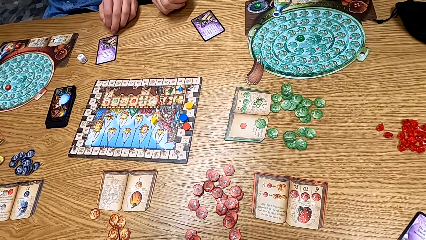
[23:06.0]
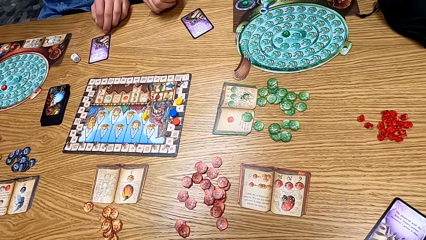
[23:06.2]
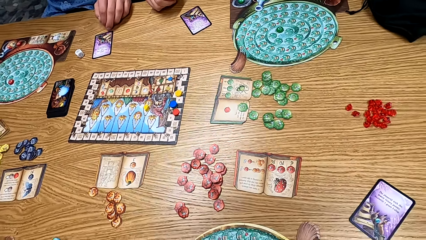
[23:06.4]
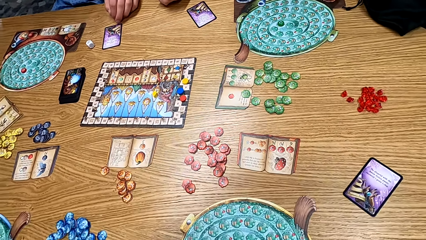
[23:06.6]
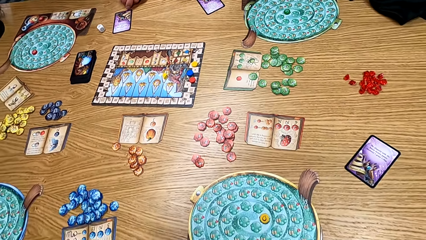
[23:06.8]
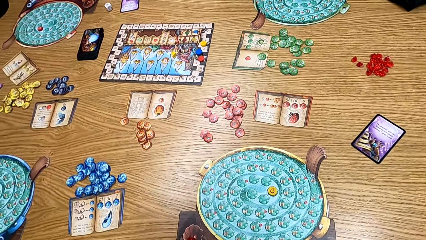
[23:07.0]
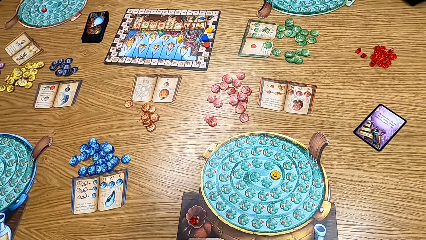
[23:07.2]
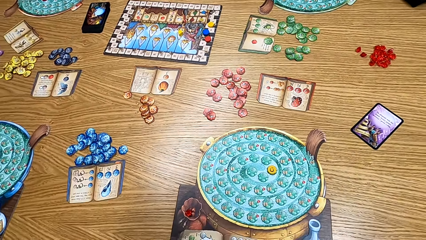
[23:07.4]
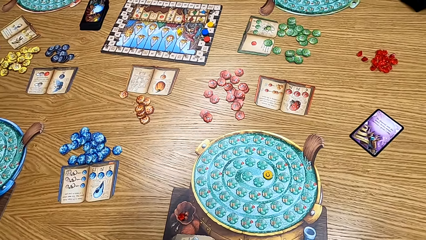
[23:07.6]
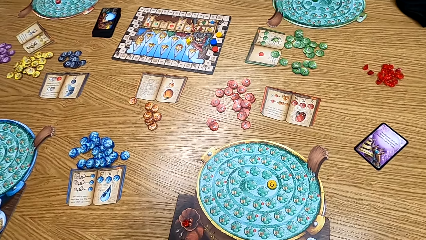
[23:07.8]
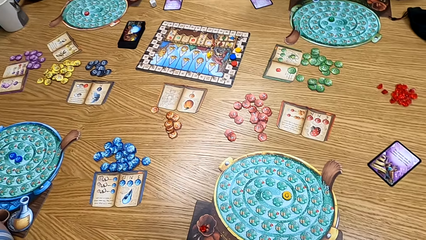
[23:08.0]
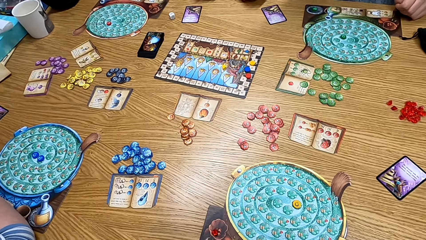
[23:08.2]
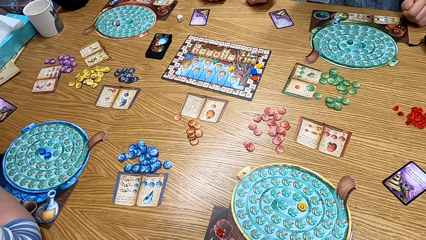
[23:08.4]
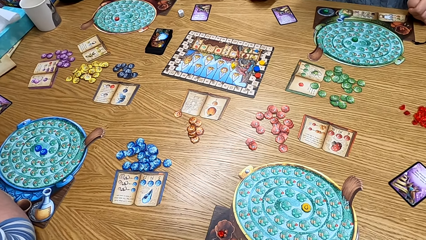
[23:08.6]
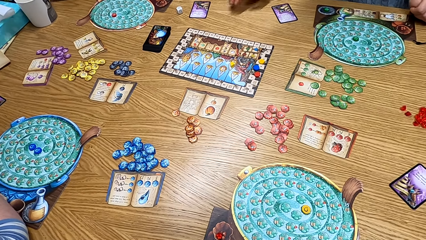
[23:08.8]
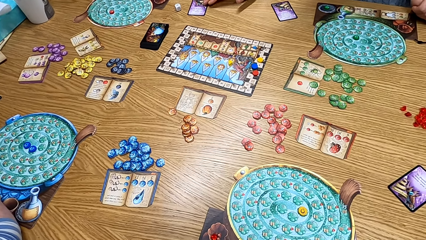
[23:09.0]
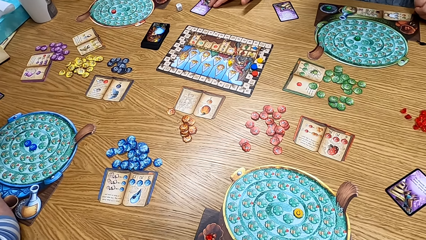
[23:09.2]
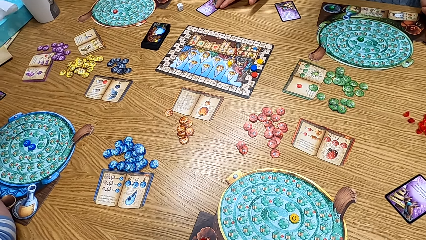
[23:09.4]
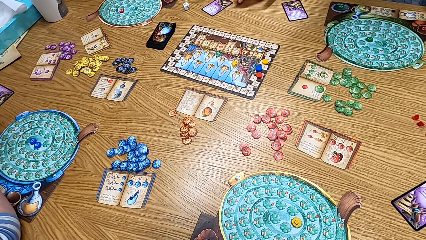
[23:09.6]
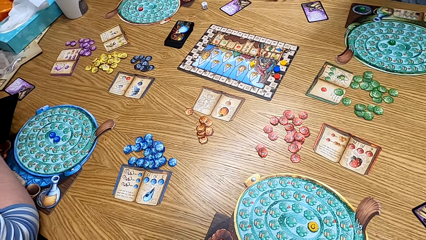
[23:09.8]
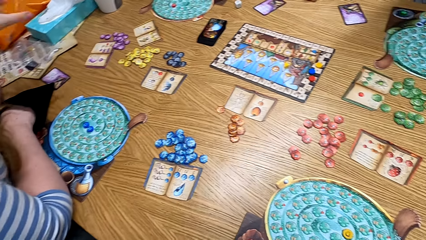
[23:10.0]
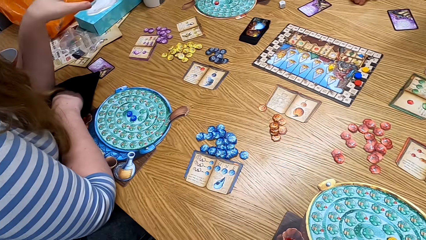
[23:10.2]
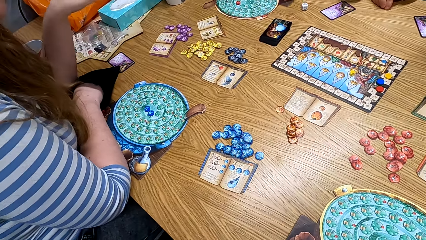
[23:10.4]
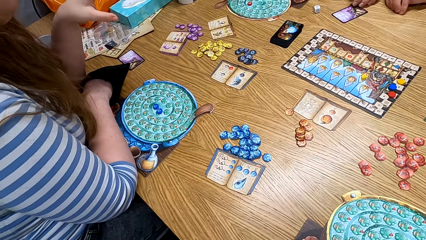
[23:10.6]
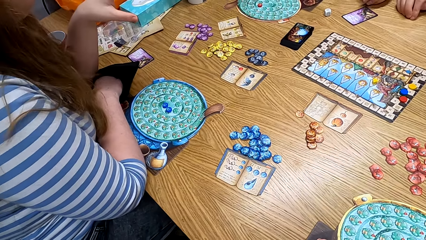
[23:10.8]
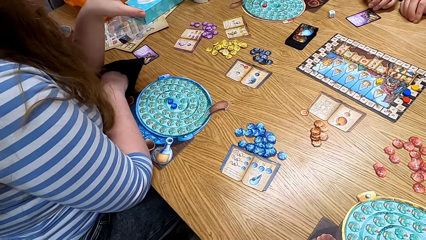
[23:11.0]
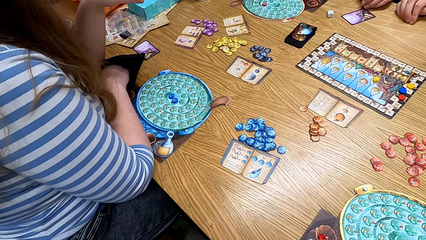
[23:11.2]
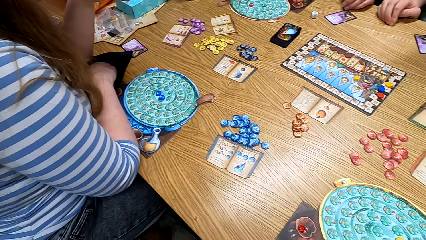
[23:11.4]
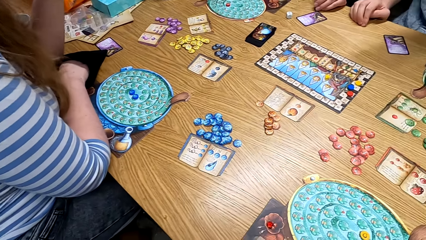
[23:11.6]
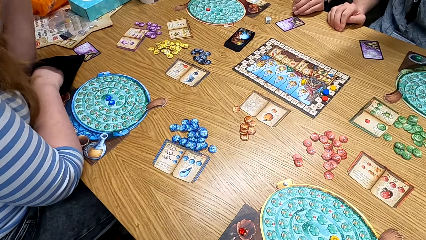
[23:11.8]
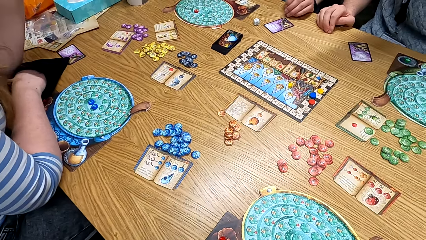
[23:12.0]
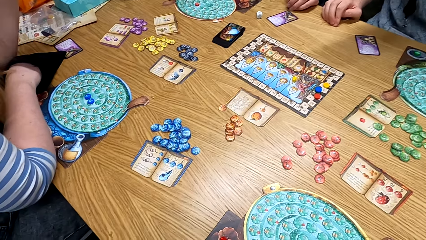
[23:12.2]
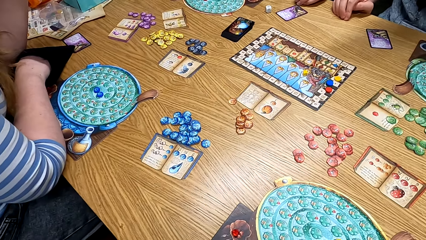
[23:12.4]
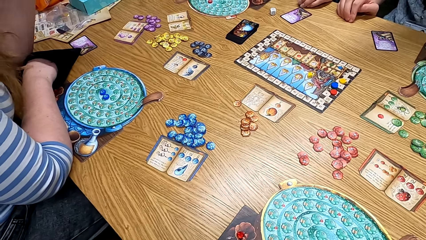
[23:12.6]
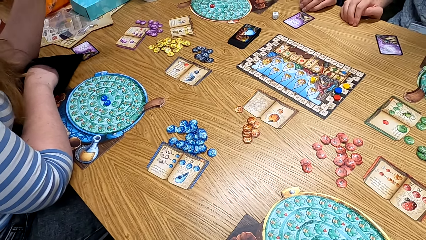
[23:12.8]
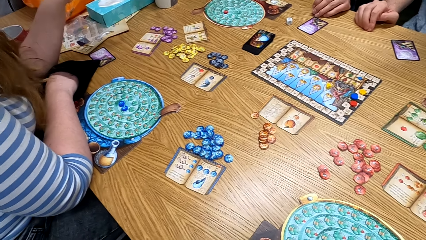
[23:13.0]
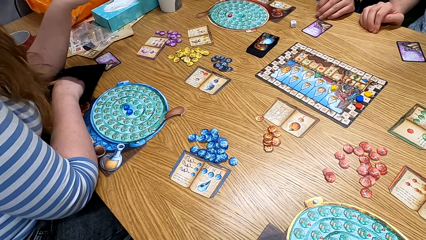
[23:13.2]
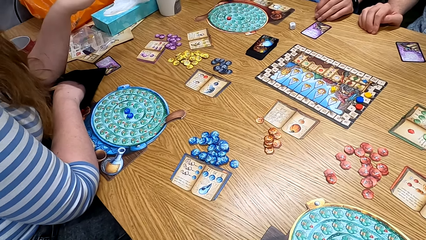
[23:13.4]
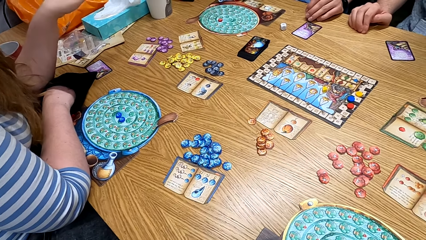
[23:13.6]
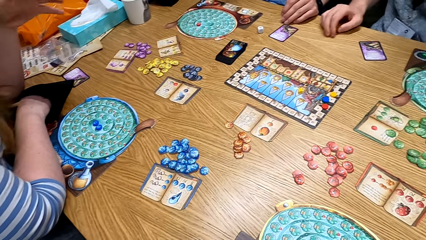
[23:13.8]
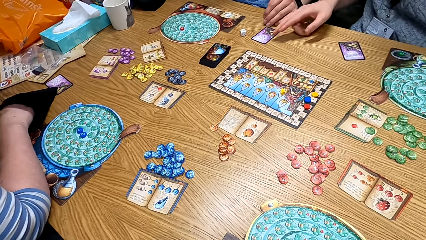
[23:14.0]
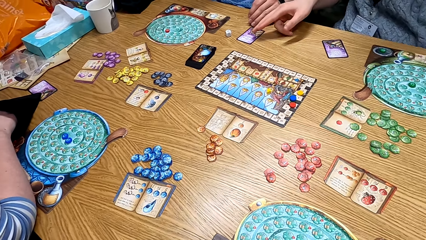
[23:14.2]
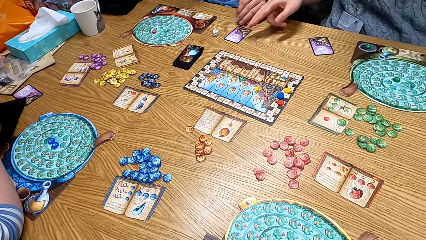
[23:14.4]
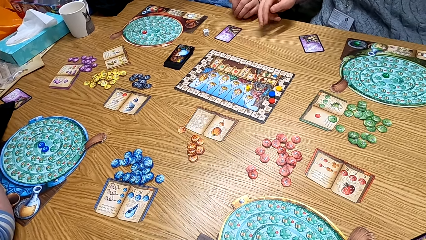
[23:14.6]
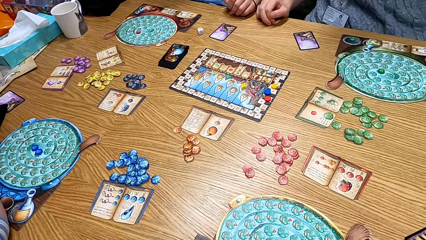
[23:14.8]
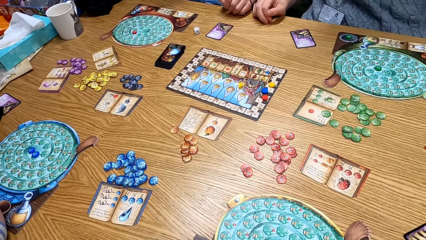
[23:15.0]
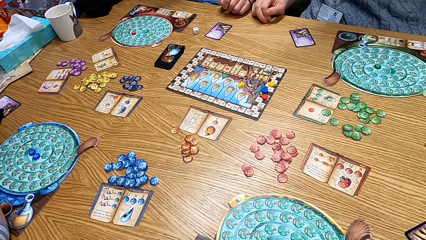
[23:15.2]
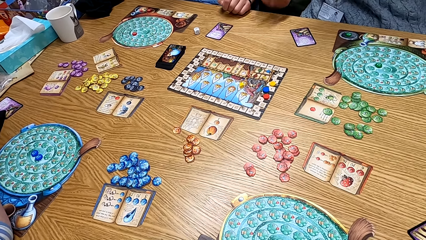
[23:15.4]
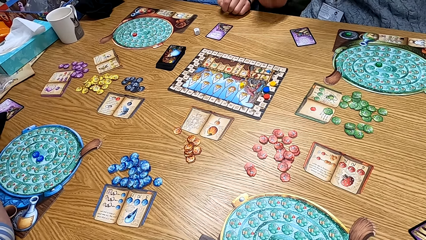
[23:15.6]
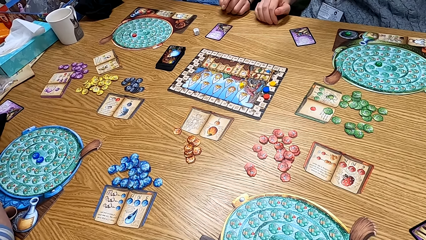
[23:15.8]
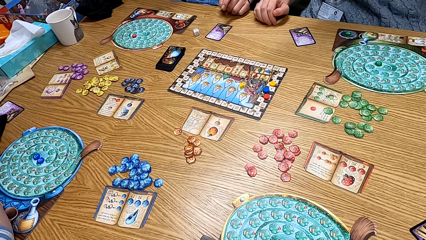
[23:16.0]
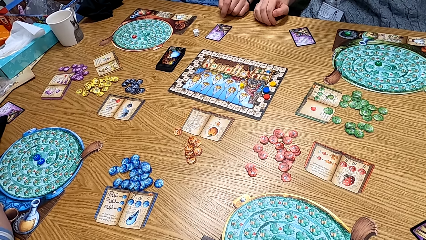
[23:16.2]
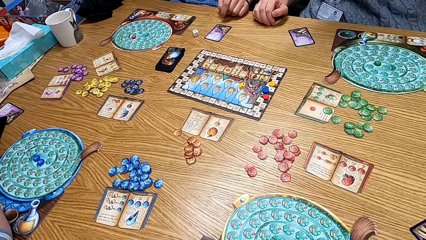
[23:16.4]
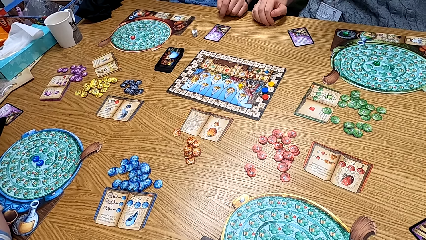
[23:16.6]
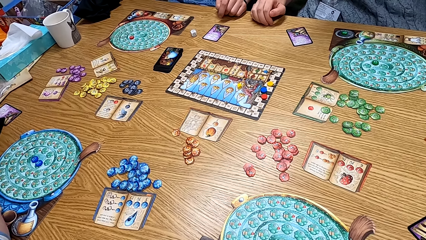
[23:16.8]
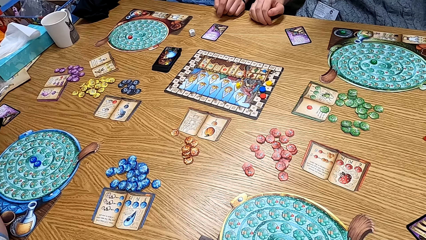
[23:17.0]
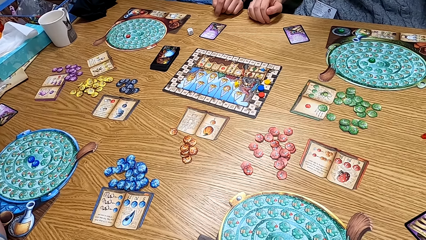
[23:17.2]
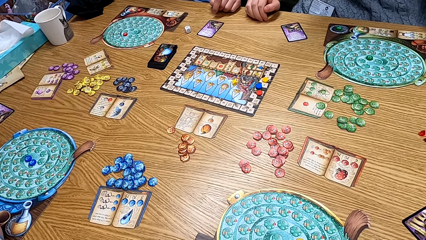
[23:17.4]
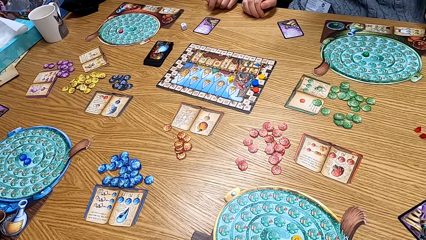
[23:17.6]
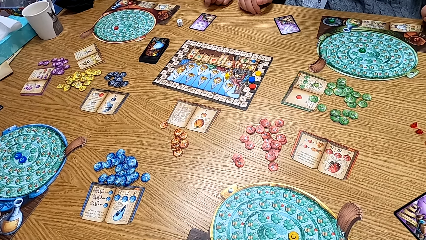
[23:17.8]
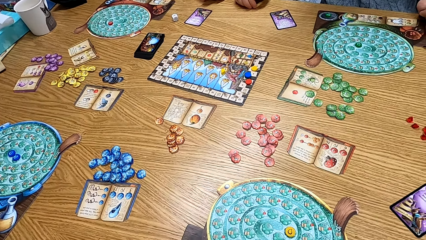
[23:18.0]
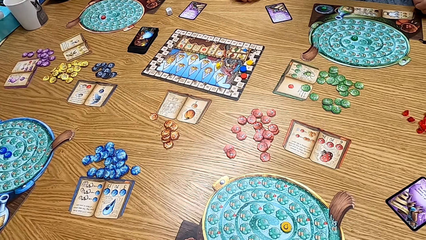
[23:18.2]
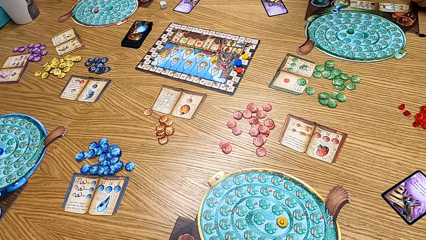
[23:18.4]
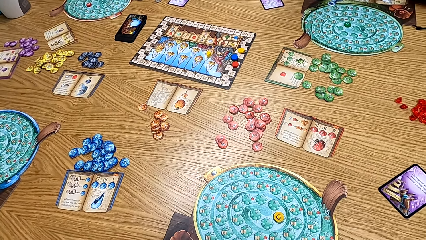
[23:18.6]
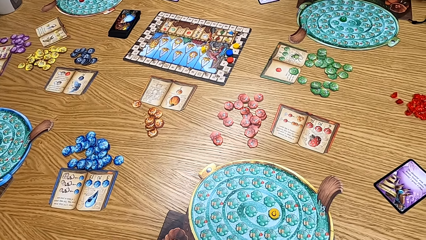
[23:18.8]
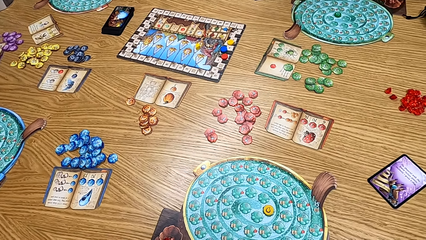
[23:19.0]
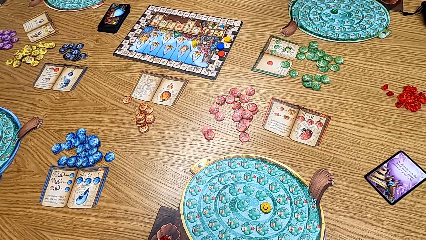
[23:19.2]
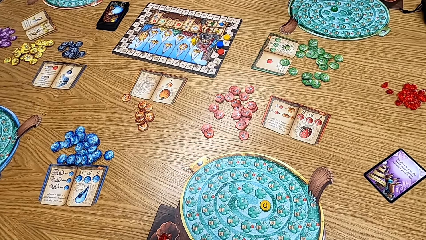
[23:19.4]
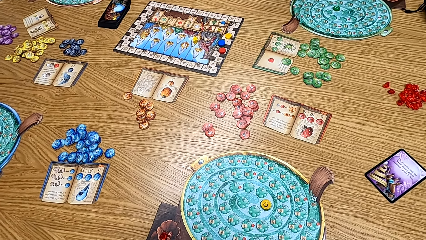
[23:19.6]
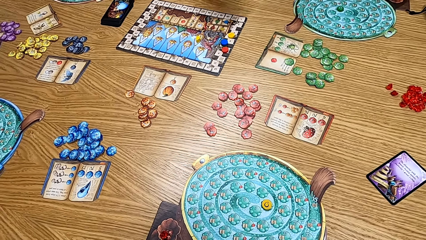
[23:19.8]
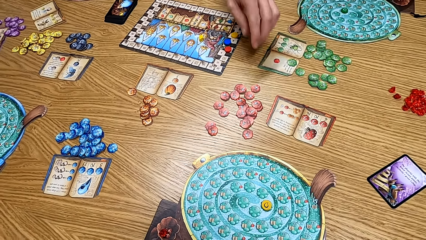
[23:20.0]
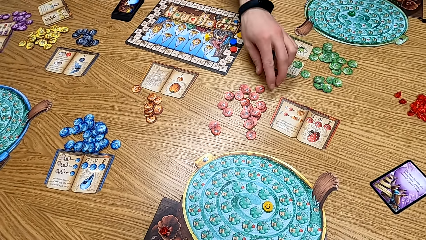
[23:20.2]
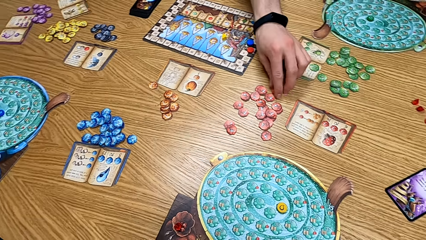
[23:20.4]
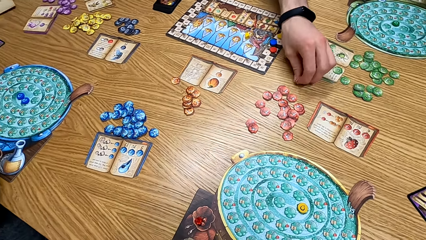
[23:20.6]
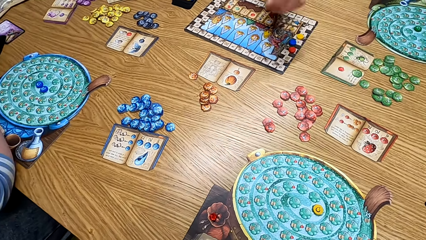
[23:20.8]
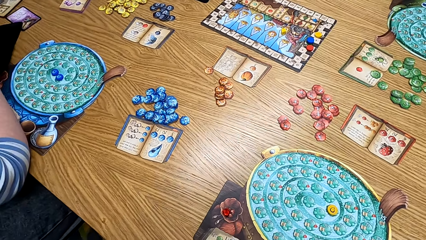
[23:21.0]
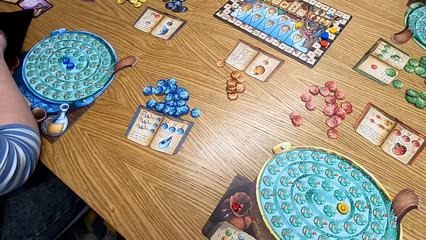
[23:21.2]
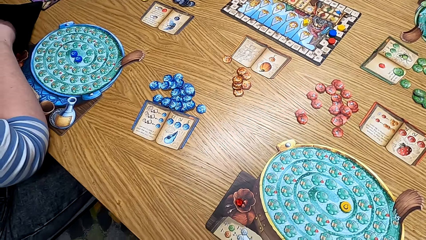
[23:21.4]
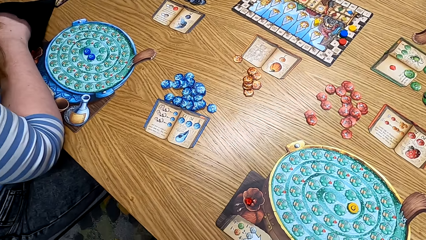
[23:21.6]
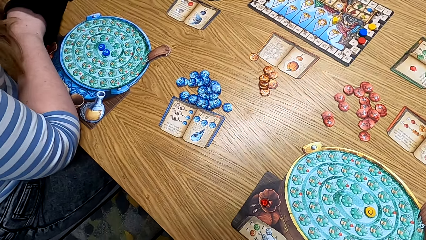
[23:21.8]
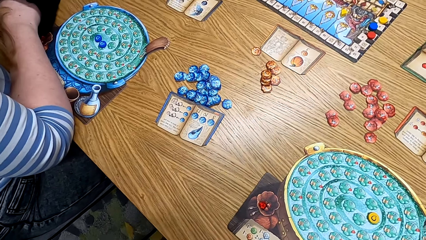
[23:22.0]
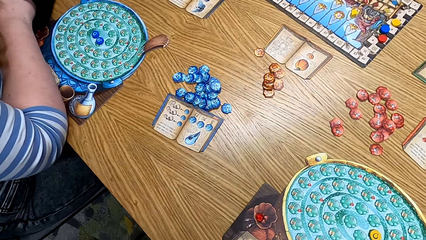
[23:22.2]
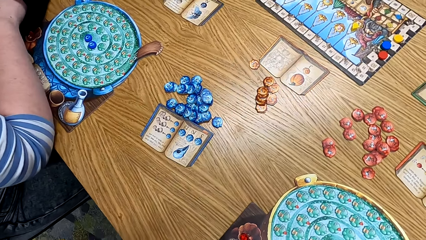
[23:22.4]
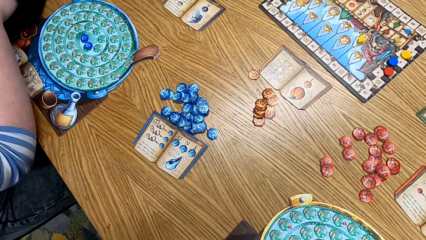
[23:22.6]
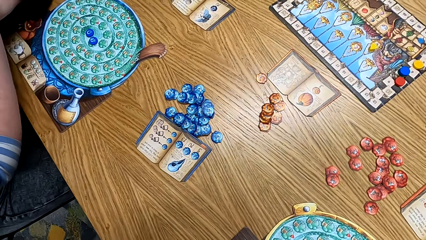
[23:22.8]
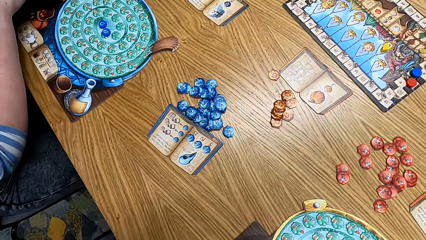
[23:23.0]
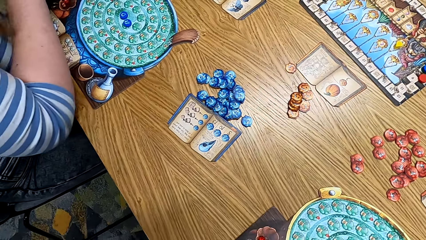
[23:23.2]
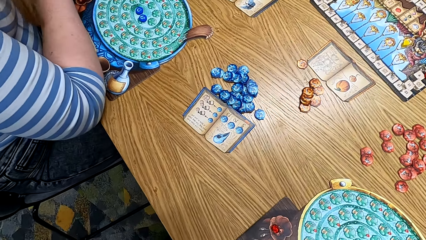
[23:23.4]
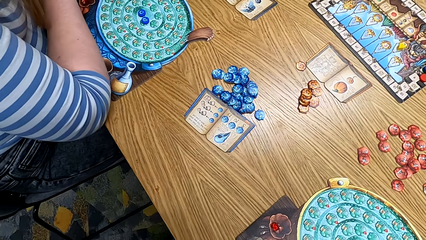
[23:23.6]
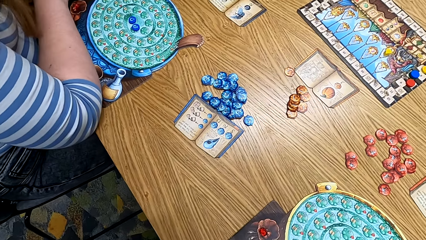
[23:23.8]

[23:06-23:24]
A man moves a card on the table. The camera wearer looks at a woman. The man points at a card. The camera wearer looks at the table. Another man picks up the card games. The other man picks a chip from the table.
